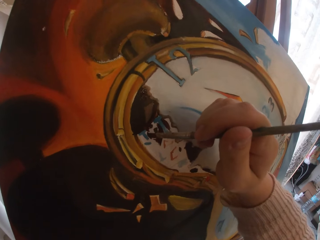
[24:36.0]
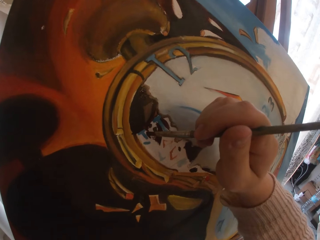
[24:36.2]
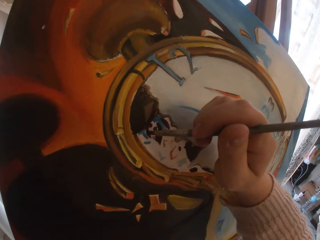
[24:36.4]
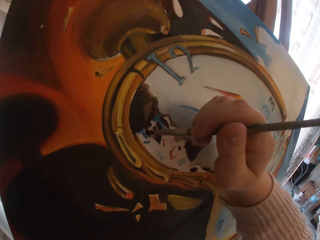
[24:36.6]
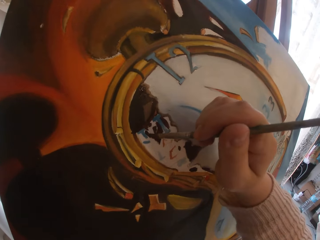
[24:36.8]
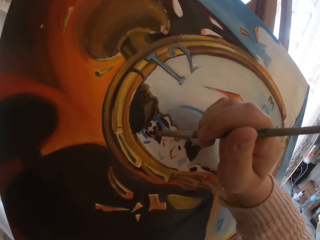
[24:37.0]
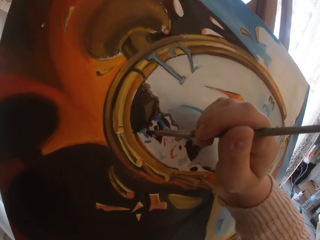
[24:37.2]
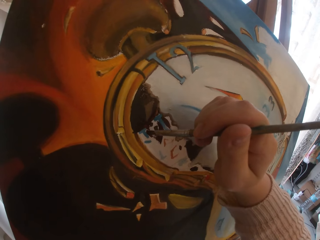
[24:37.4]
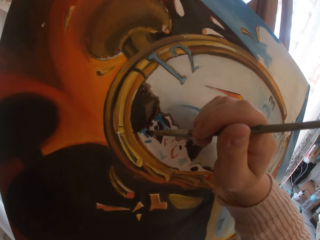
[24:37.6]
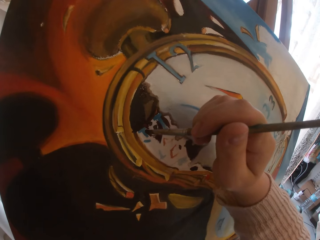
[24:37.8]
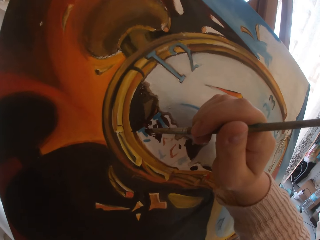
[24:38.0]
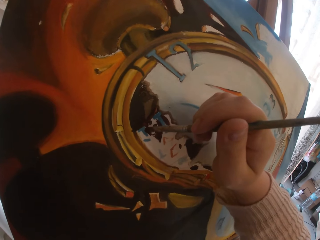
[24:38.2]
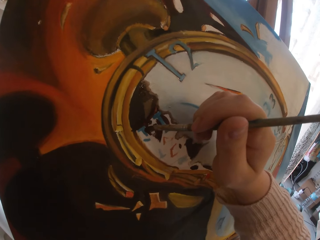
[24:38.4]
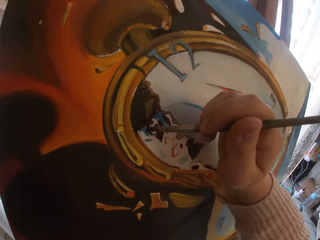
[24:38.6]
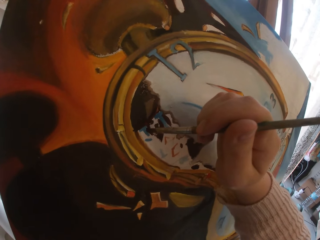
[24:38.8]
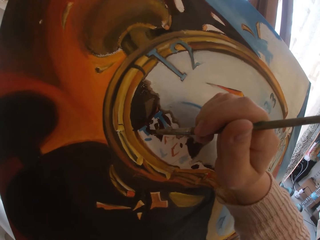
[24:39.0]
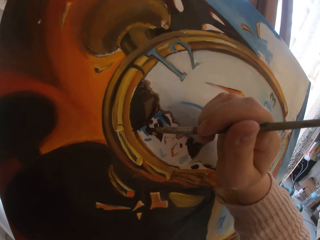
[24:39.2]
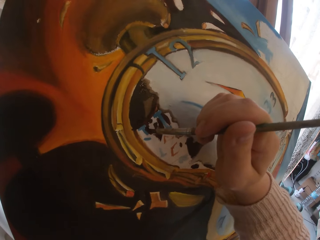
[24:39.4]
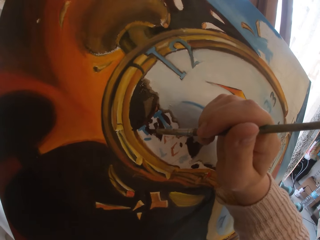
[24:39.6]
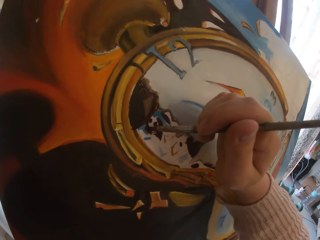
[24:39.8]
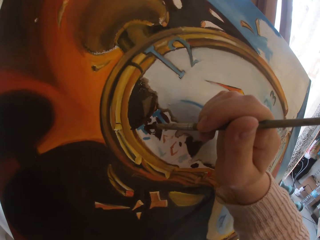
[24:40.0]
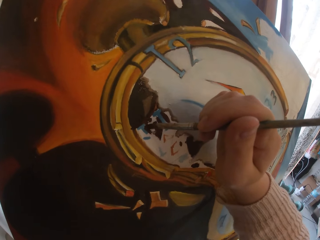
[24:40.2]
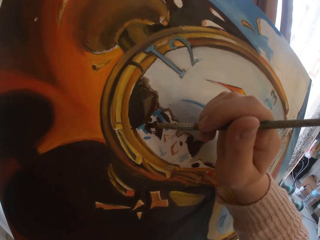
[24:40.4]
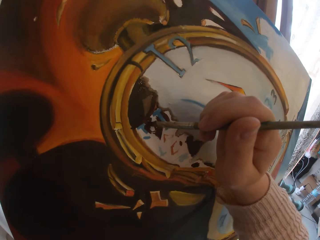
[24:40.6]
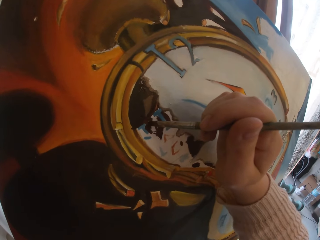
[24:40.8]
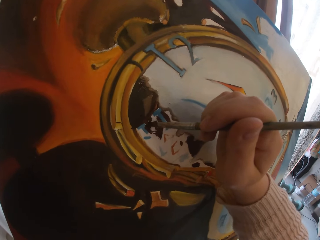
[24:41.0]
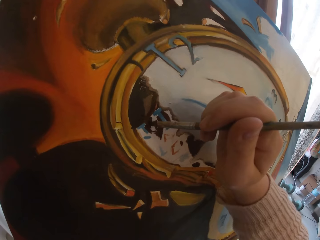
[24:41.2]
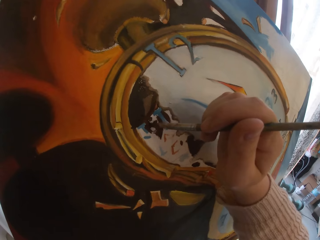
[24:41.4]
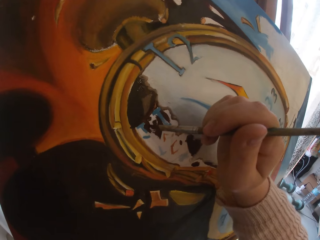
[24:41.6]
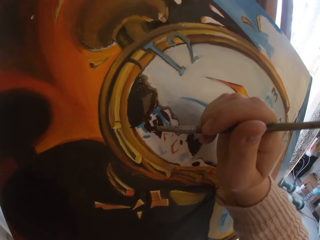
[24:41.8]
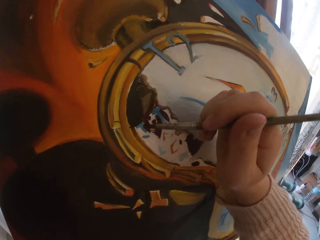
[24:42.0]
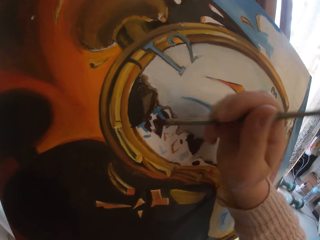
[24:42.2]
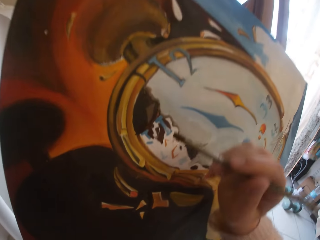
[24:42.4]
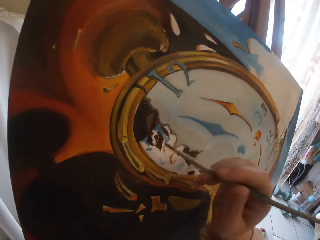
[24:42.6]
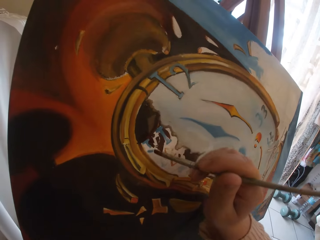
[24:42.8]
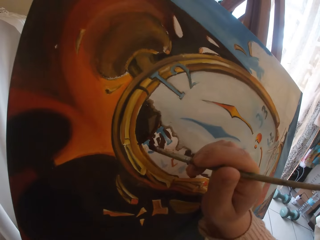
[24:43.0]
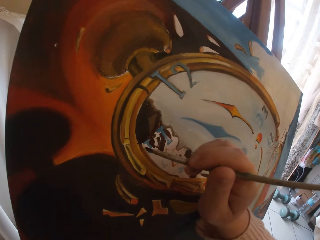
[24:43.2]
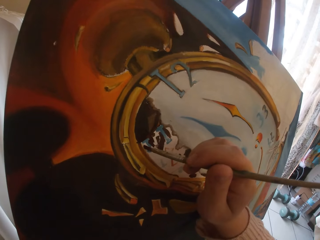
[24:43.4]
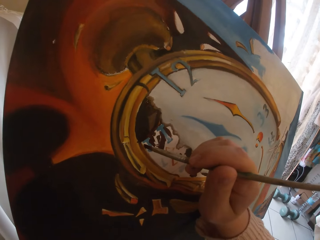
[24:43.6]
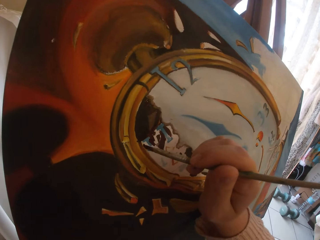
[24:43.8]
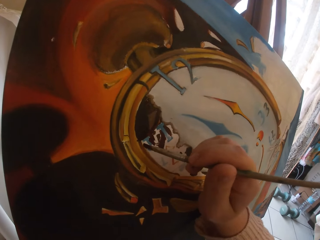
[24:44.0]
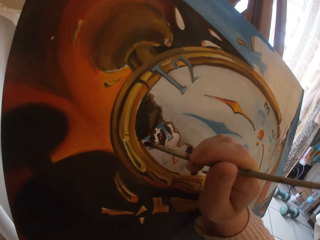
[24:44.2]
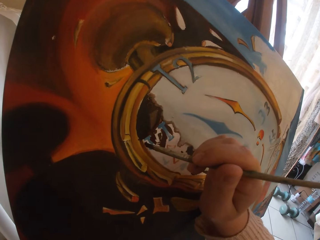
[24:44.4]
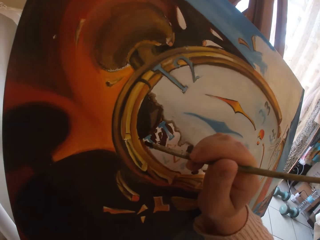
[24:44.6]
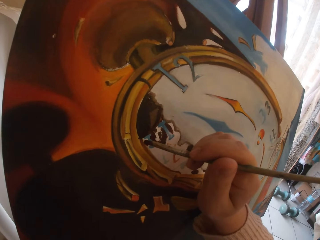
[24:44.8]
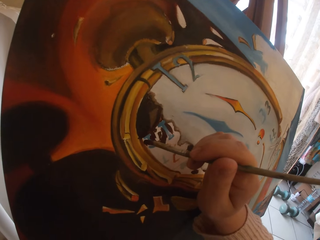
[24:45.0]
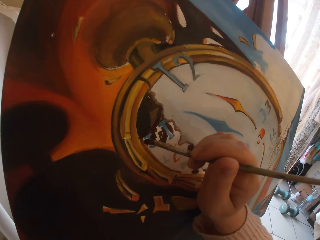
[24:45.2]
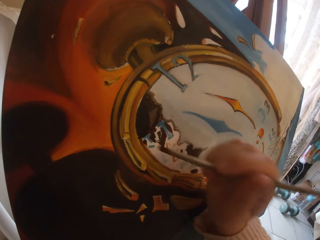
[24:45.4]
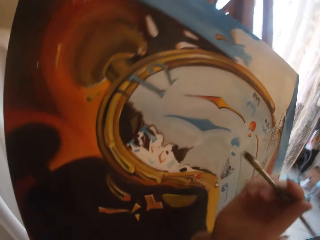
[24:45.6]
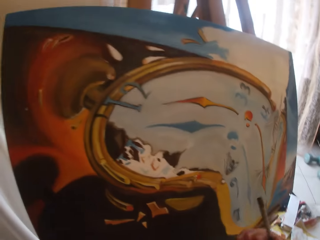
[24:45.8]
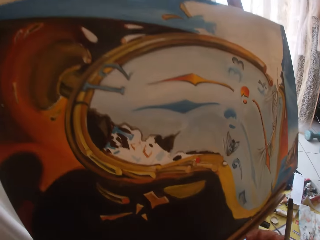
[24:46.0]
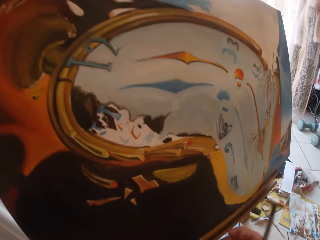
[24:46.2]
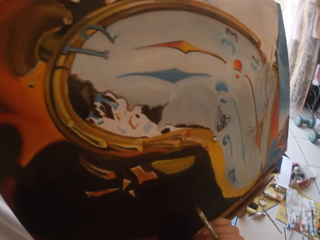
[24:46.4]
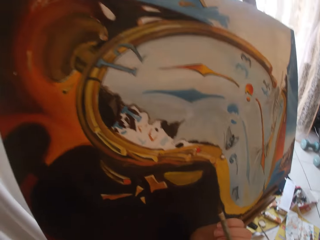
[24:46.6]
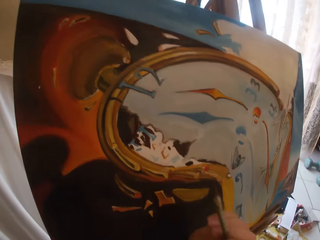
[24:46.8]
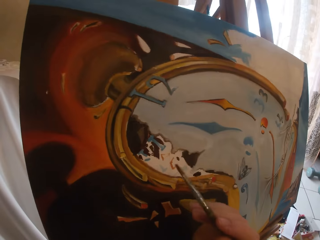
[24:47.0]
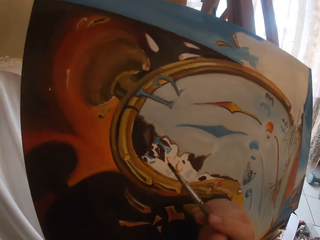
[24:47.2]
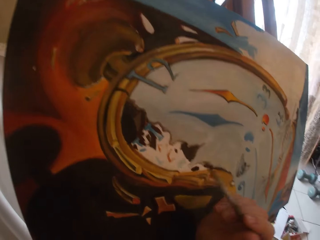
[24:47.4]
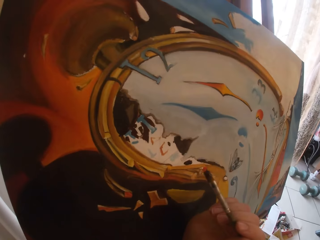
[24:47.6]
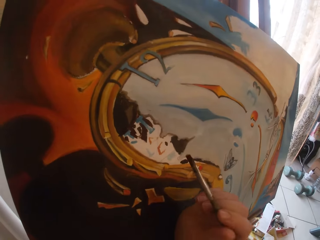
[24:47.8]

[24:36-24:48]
The camera wearer looks at the painting.

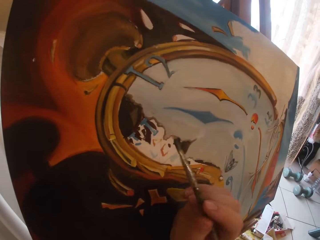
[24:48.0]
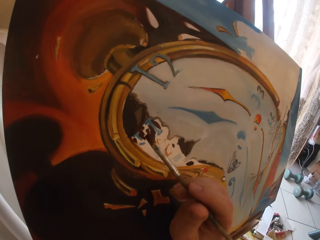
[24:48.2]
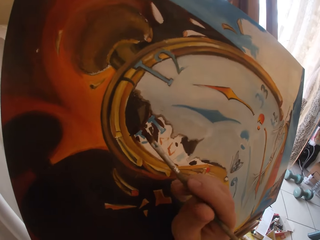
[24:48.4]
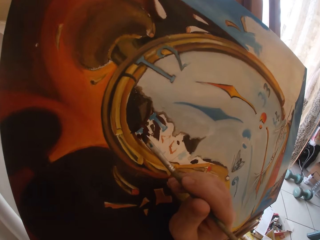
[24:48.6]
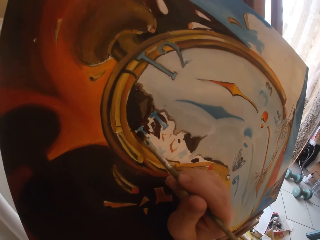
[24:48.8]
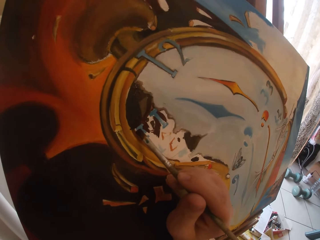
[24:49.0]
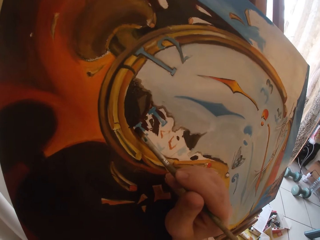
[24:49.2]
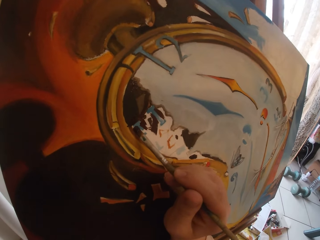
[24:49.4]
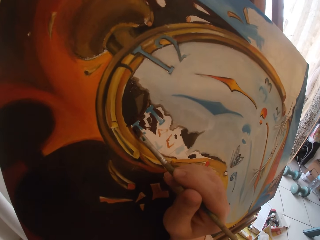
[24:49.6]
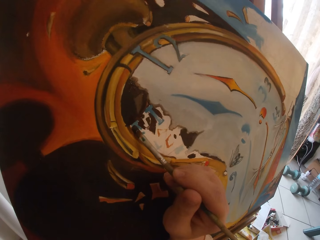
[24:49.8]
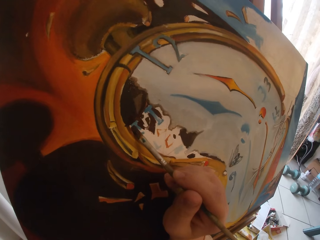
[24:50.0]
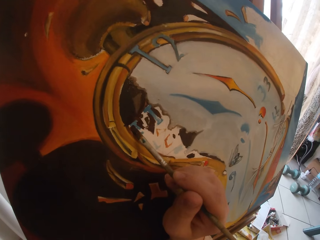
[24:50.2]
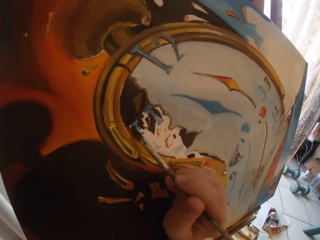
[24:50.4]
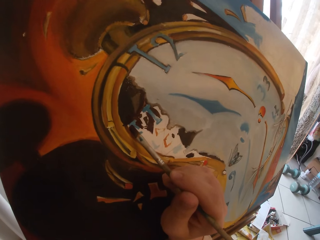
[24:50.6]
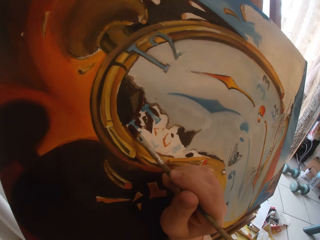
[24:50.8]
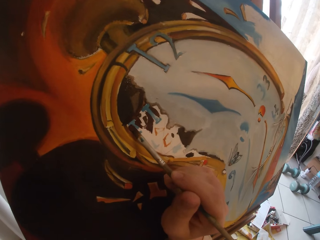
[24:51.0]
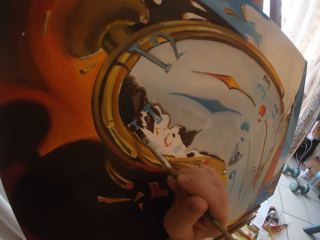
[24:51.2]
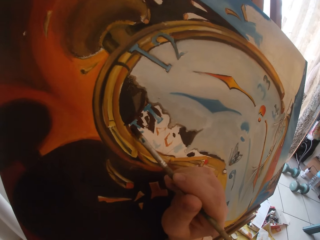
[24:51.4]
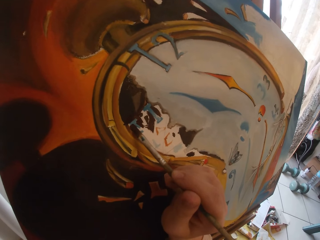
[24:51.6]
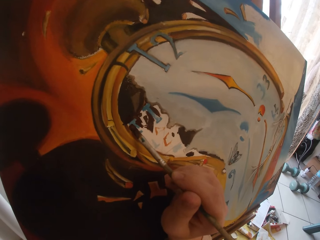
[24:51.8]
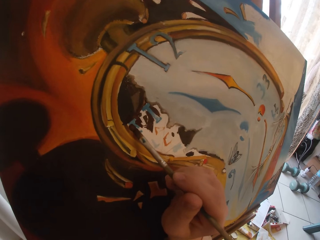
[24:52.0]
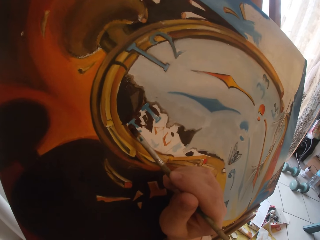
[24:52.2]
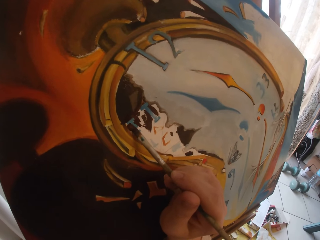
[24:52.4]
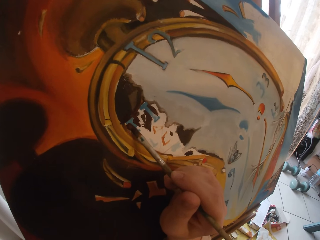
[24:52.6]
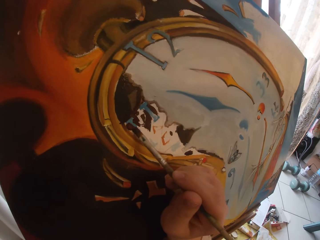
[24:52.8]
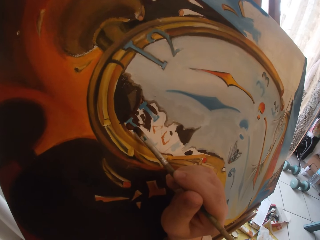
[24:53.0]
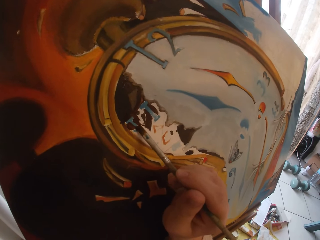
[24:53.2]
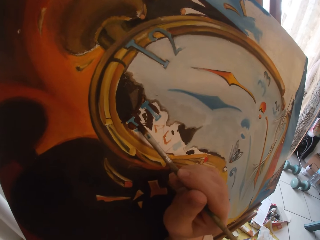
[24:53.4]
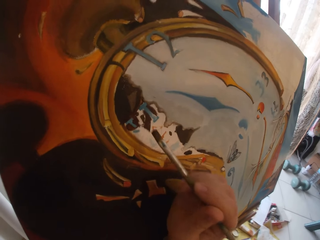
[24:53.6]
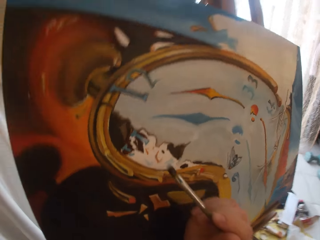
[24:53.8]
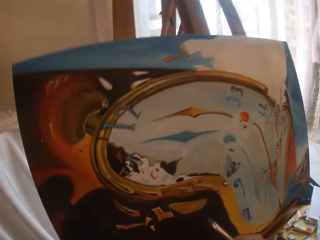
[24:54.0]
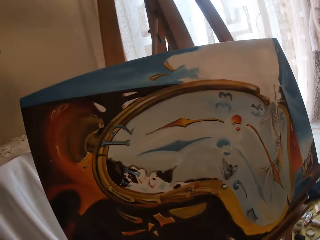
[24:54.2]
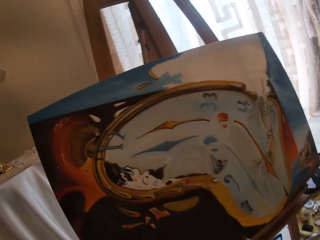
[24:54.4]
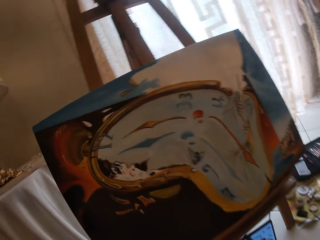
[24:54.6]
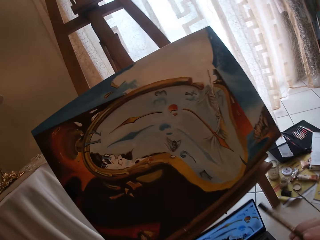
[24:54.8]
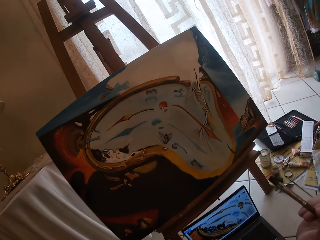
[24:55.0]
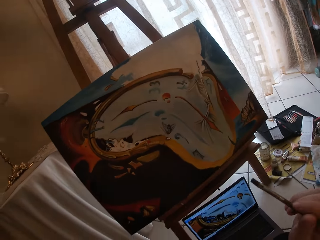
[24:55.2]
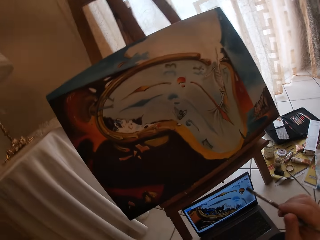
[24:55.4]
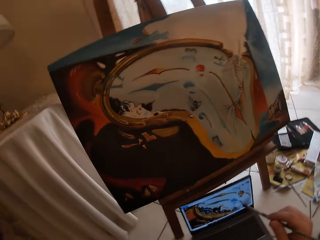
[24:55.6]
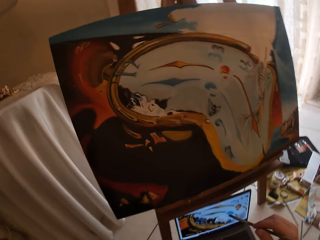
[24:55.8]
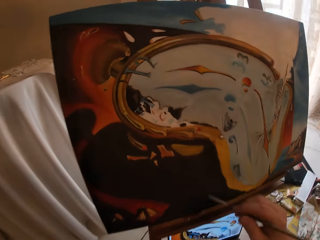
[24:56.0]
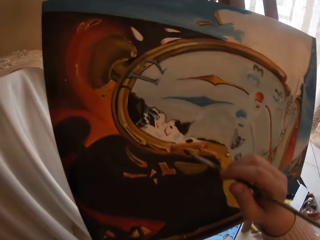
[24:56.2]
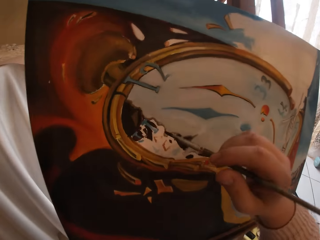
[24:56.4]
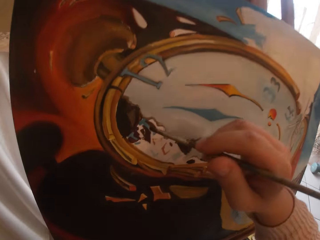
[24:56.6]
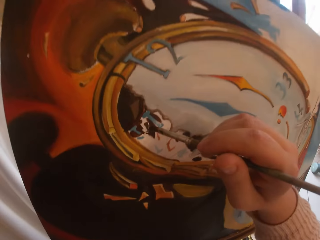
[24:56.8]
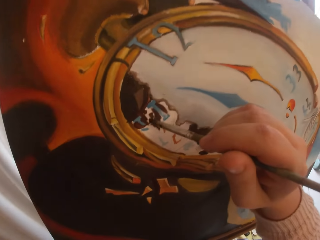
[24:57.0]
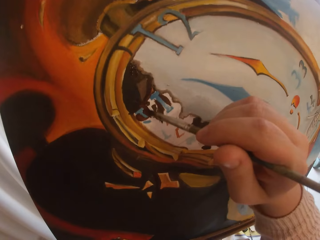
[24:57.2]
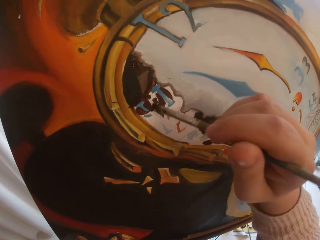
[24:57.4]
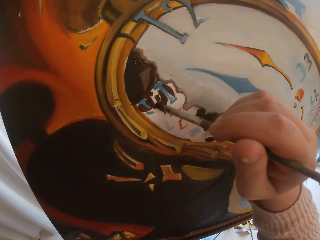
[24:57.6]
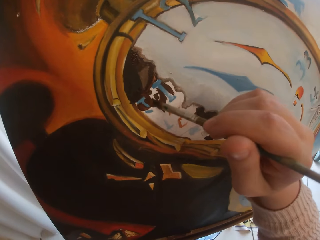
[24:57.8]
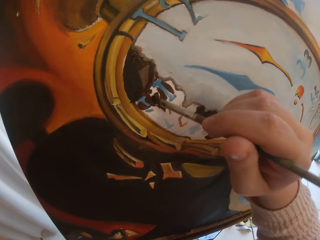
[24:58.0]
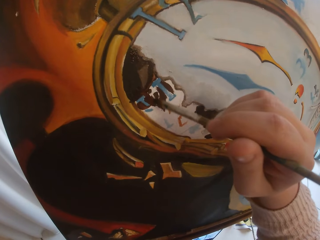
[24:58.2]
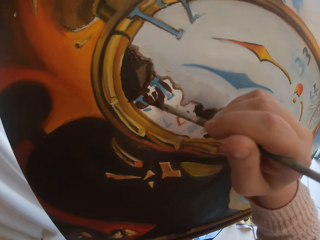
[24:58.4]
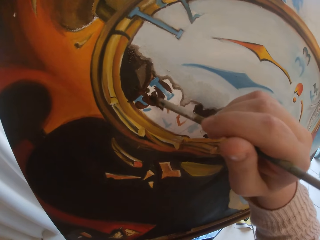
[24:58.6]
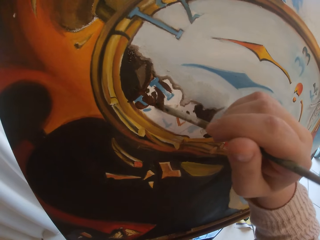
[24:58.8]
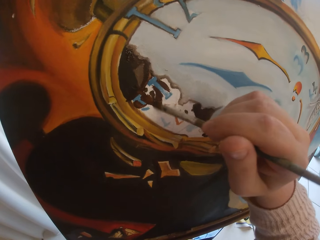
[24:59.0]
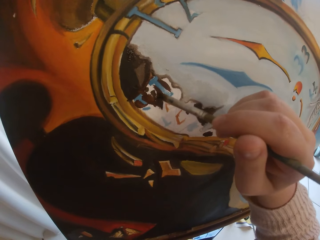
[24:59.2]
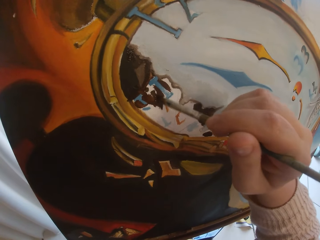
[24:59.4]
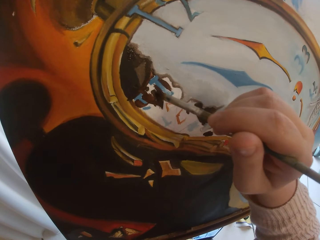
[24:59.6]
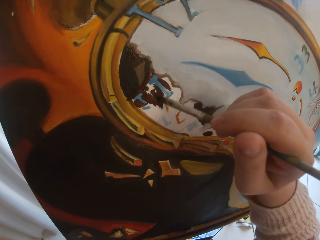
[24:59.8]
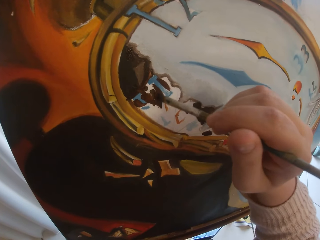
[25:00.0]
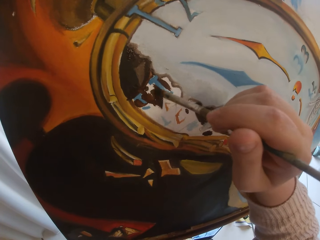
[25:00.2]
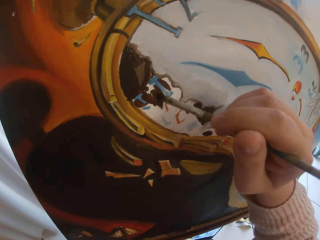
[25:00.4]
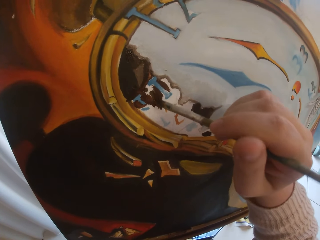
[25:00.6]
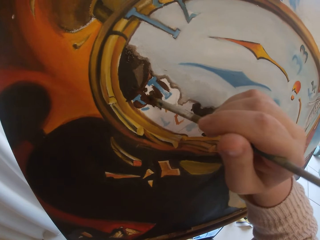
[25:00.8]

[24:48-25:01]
The camera wearer paints with the brush. They stop painting. They look at the painting. They paint with the brush.
